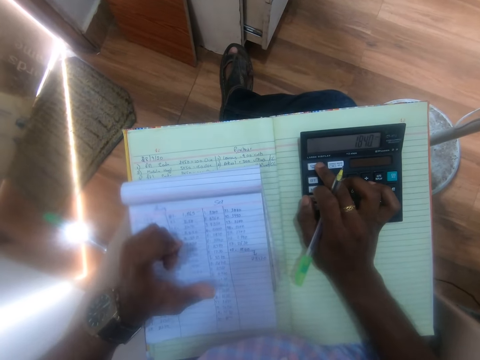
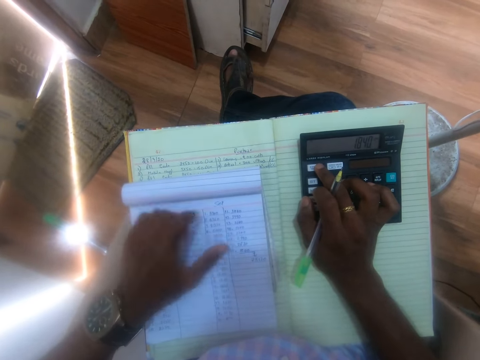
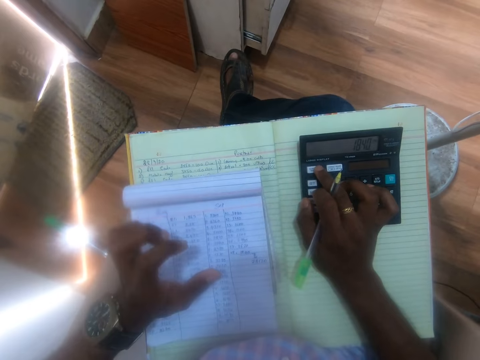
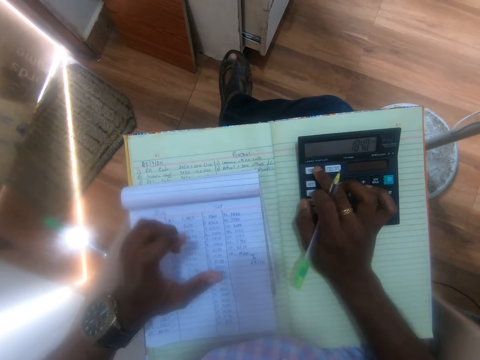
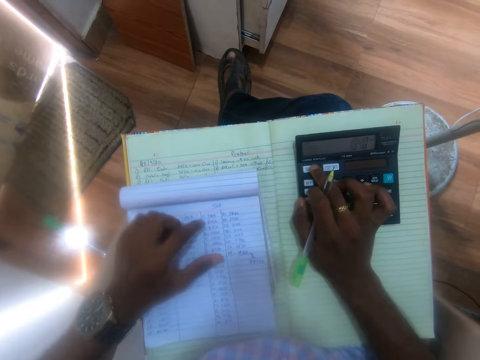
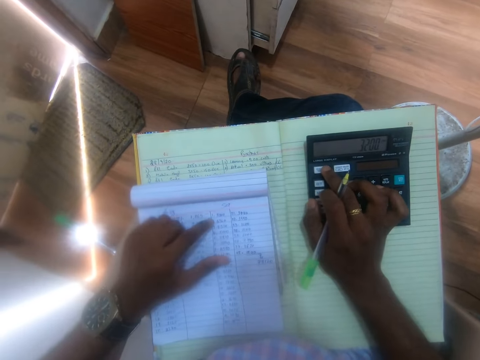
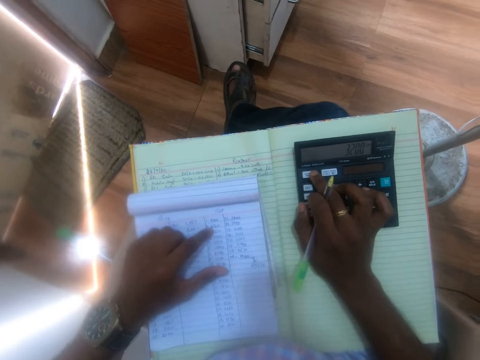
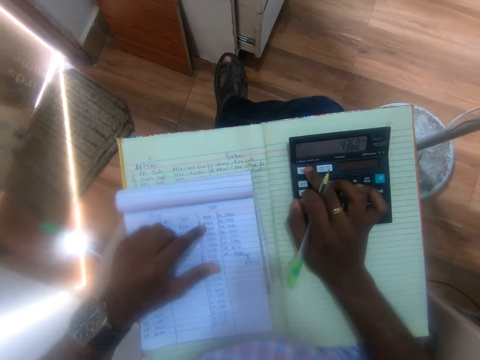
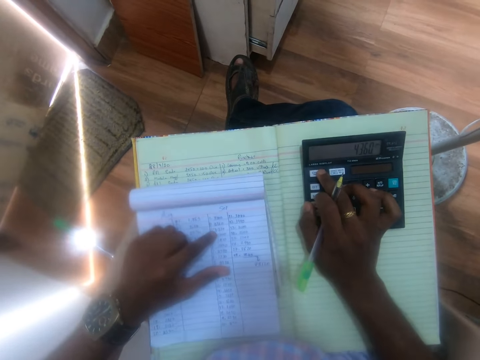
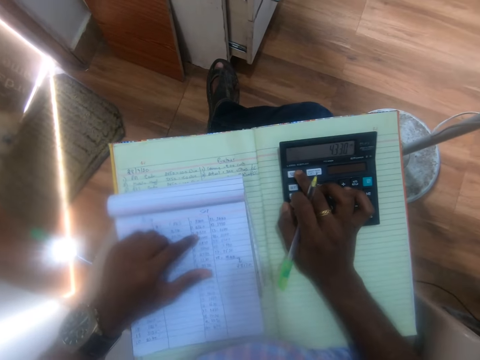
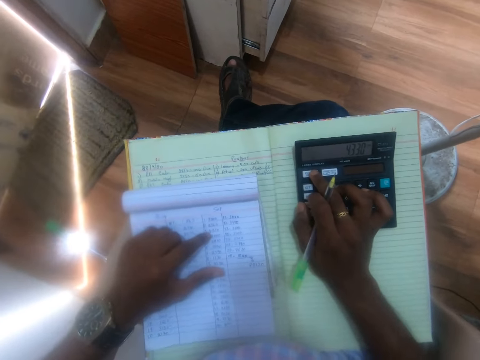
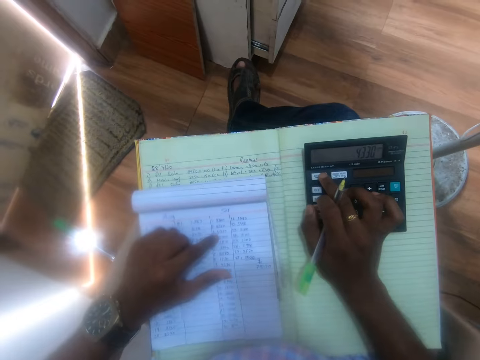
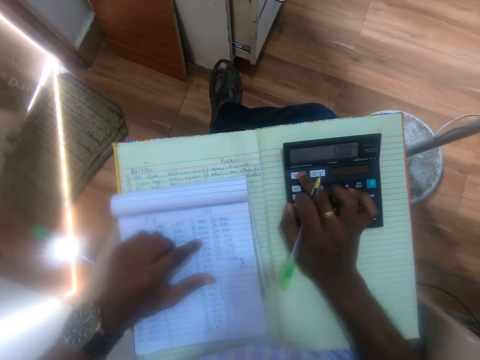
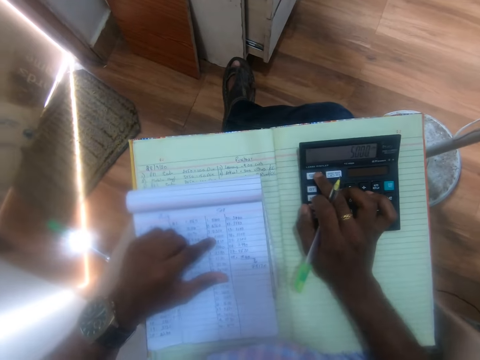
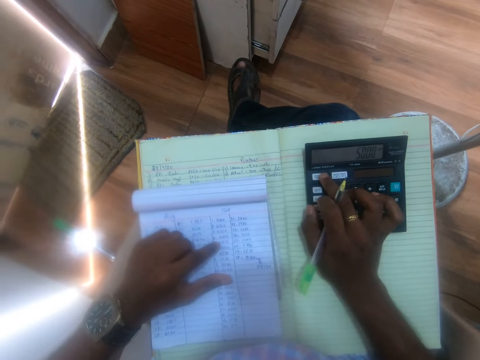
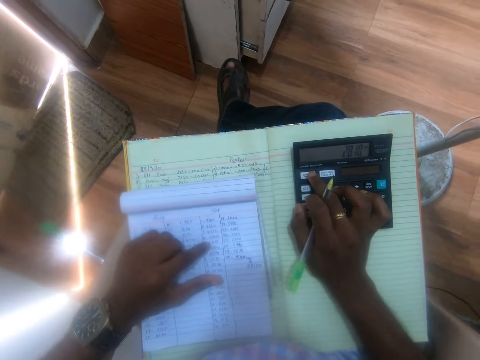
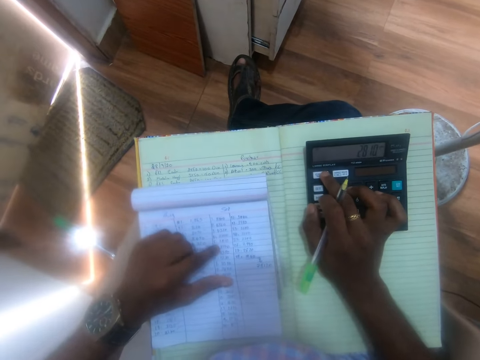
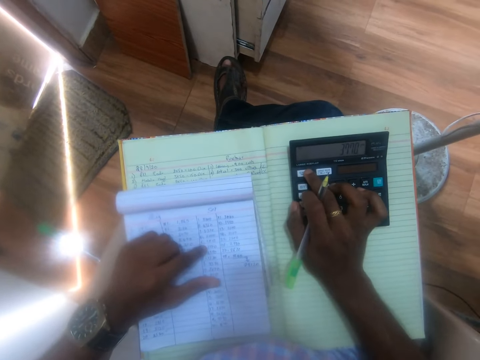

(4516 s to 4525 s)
The camera wearer taps the white jotter on the notebook with his left hand. He uses the calculator. He slides his hands on the book.

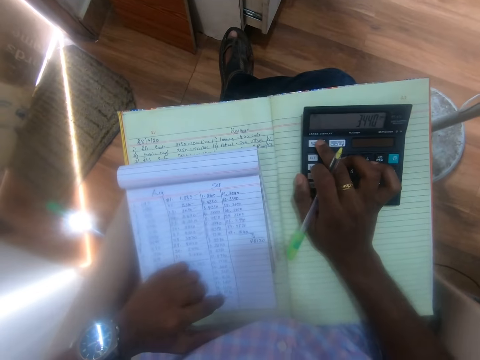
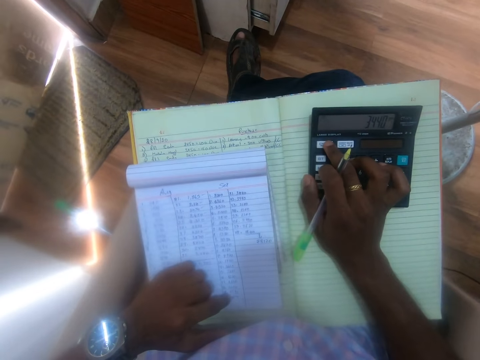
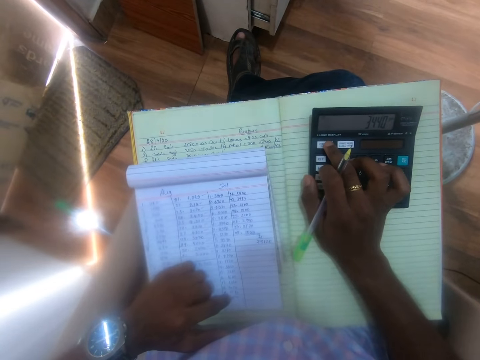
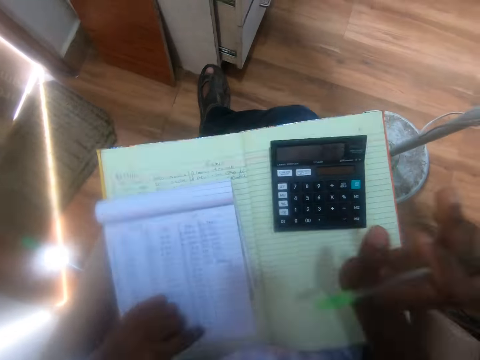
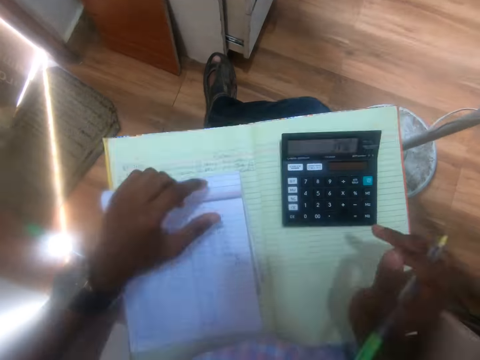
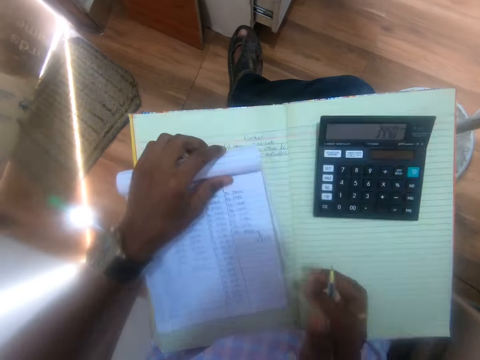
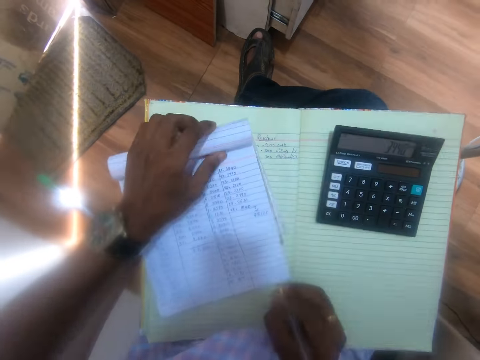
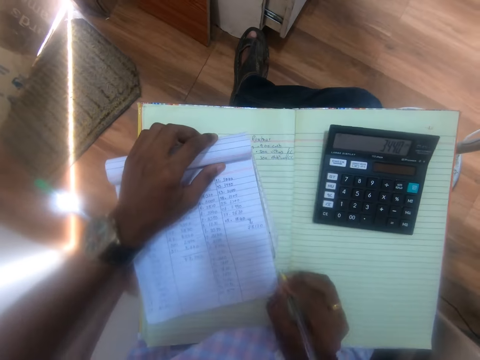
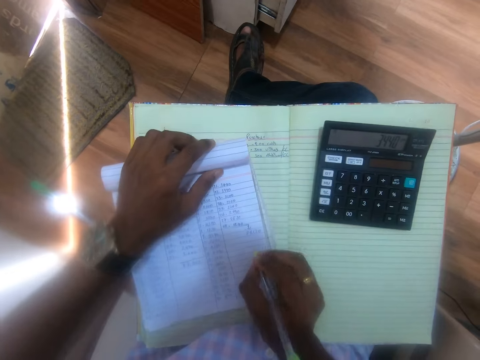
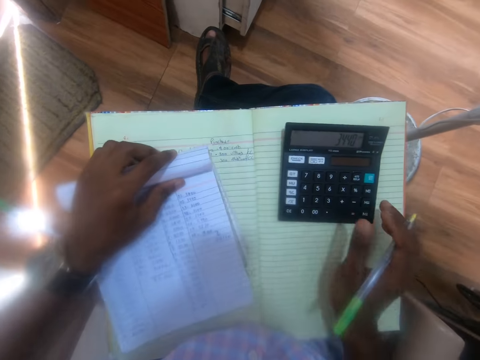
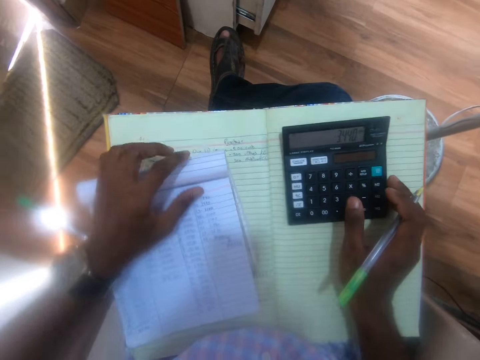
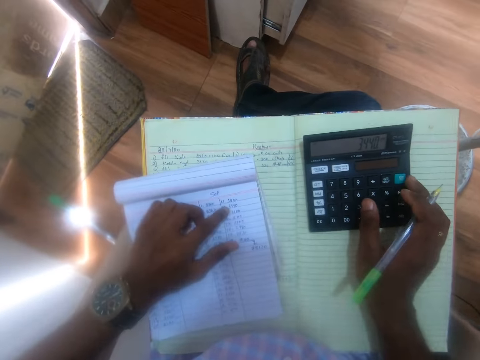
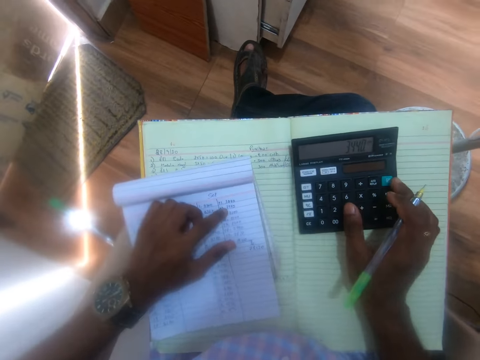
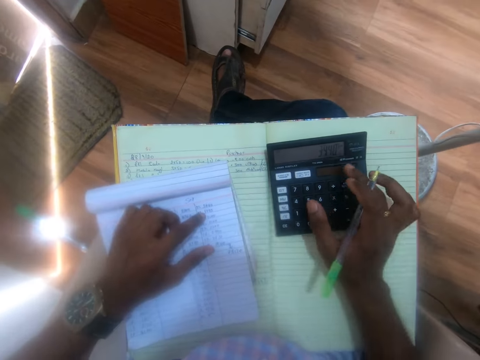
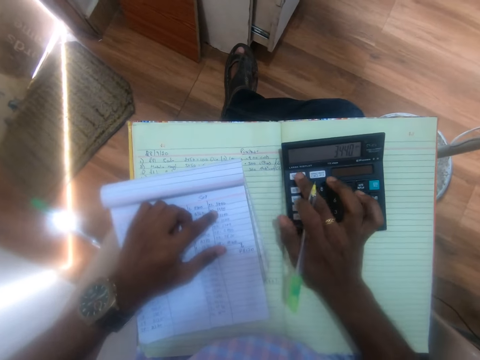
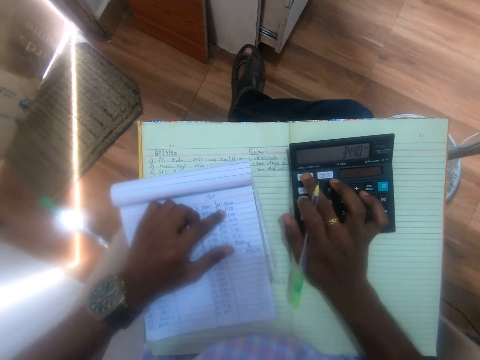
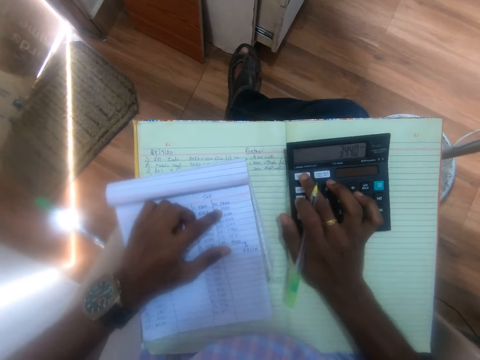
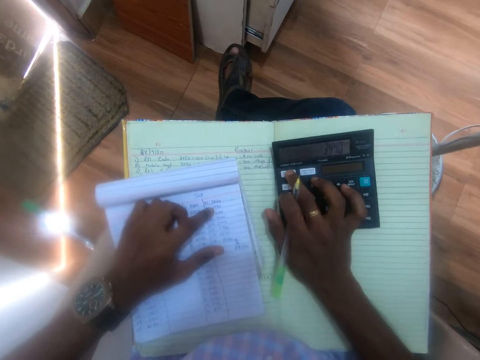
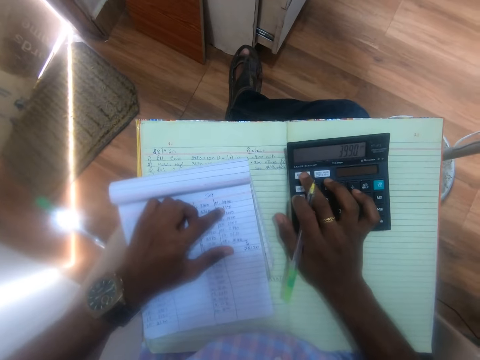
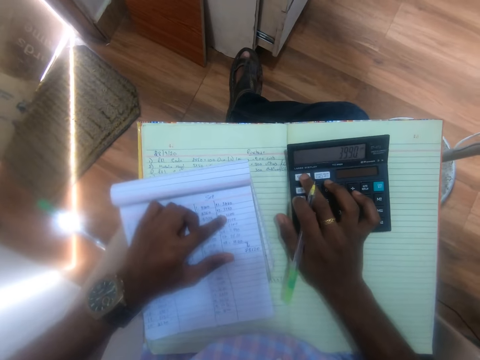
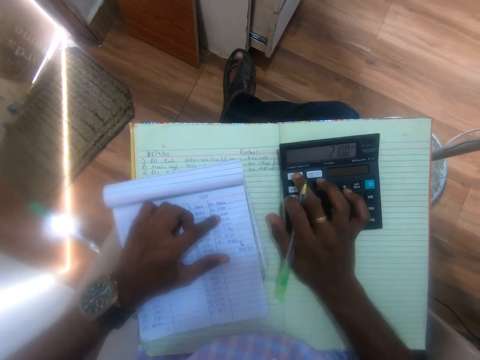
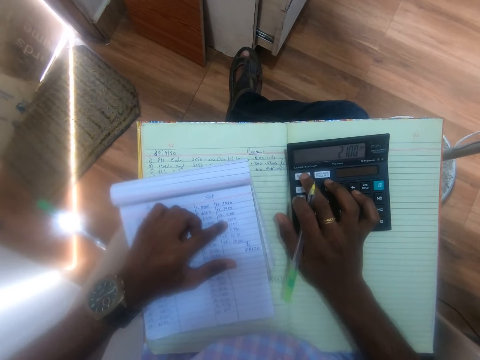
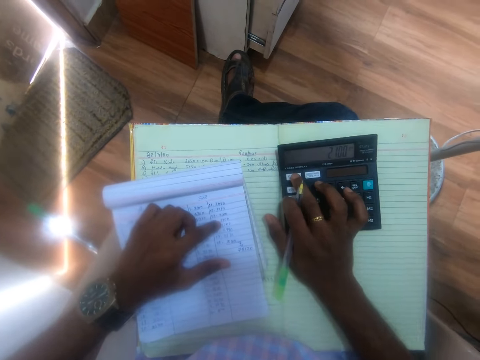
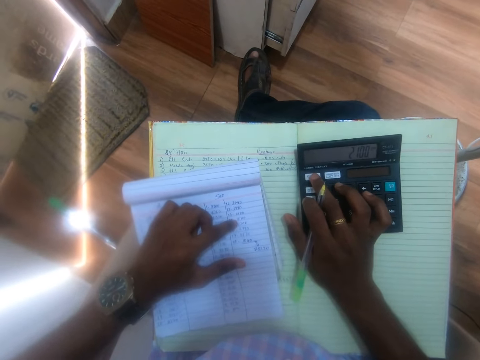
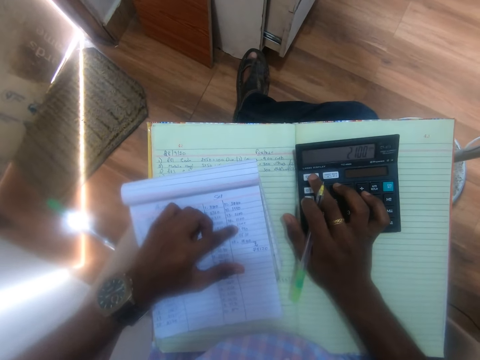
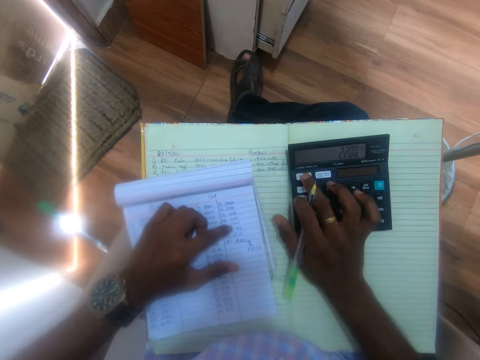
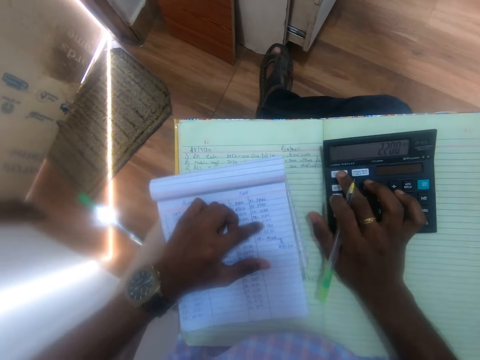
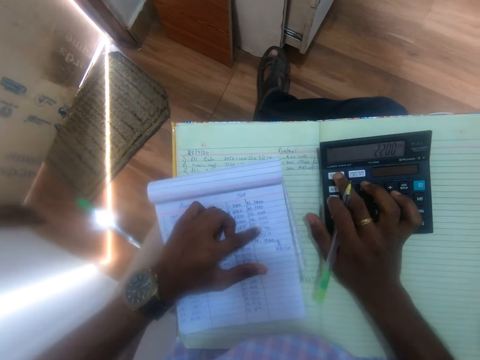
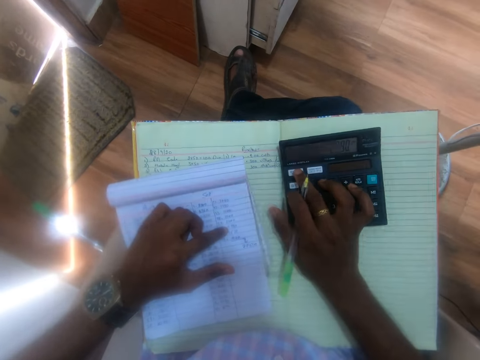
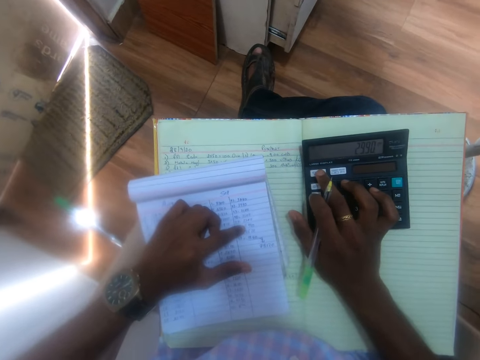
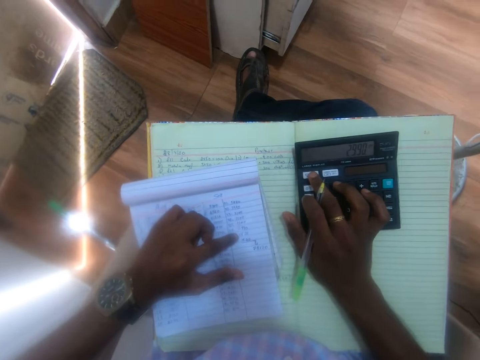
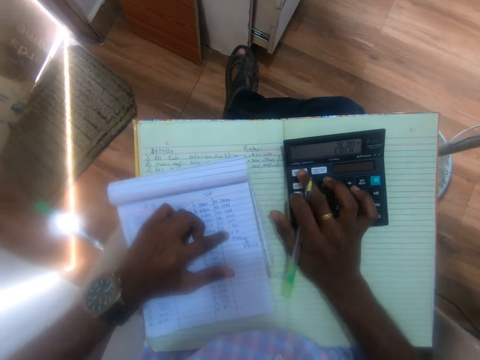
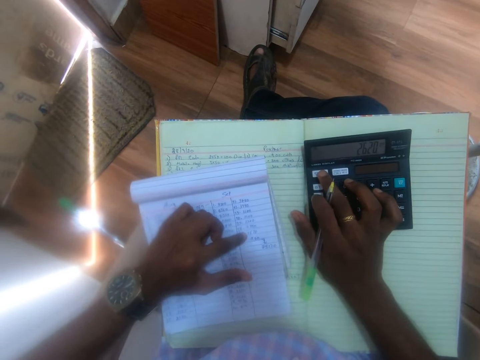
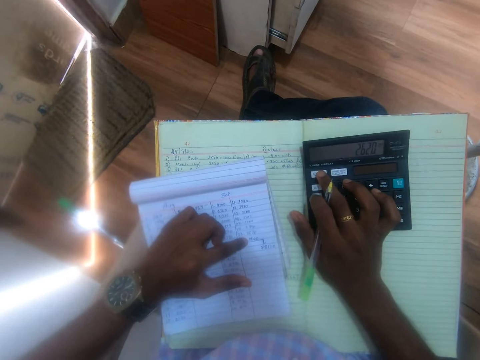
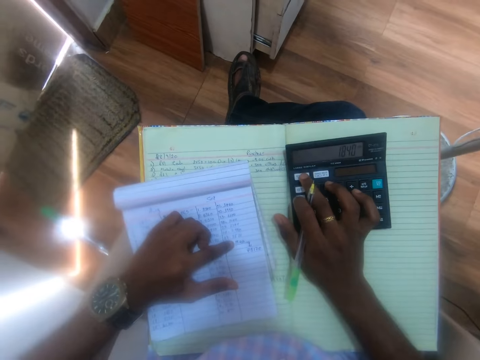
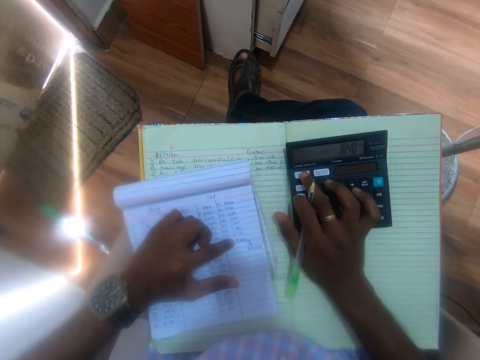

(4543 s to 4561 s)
The camera wearer moves the book on his legs with his left hand. He places his right hand on the book. He holds a pen in his right hand. He moves the calculator on the book on his legs with his right hand. He places his left hand on the book on his legs. He presses the calculator on the book on his legs with his right hand. He moves his left hand on the book on his legs.
